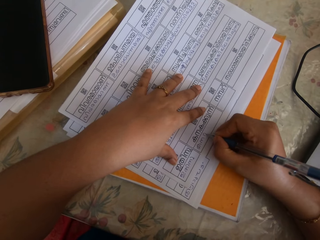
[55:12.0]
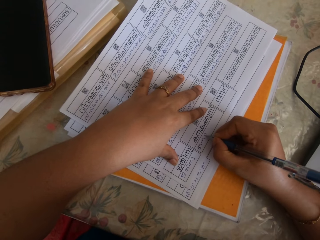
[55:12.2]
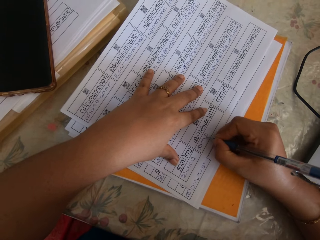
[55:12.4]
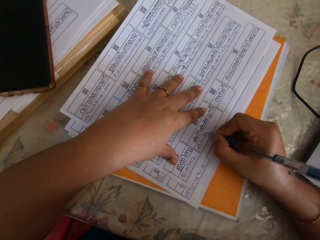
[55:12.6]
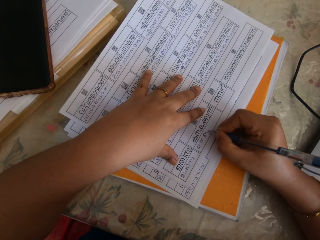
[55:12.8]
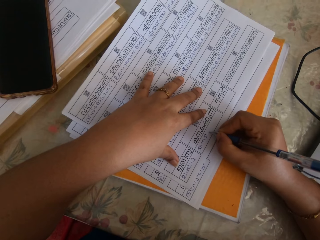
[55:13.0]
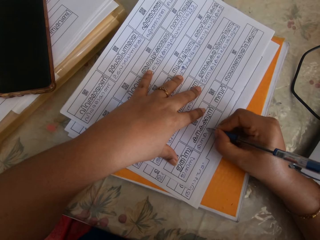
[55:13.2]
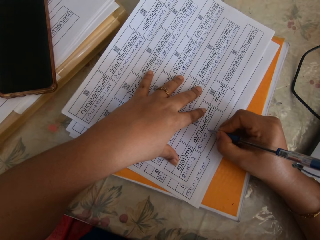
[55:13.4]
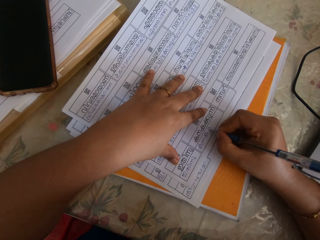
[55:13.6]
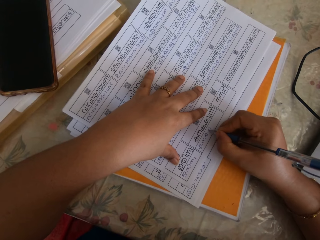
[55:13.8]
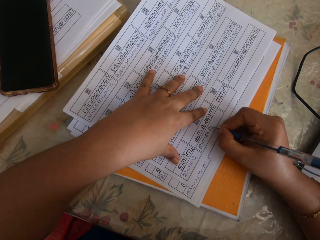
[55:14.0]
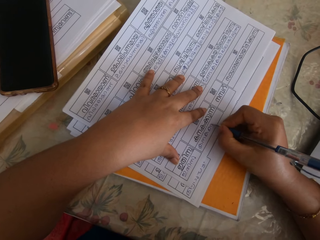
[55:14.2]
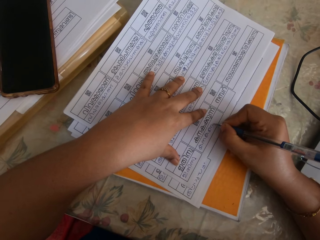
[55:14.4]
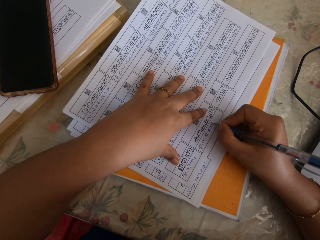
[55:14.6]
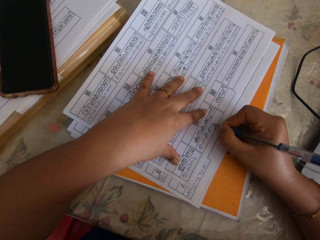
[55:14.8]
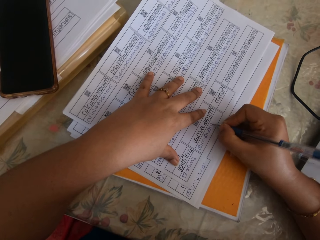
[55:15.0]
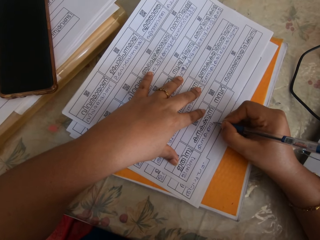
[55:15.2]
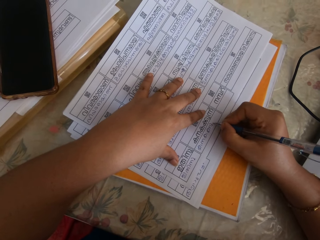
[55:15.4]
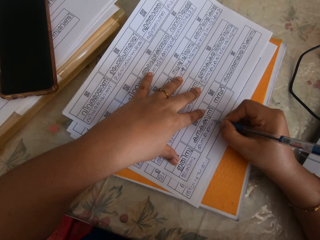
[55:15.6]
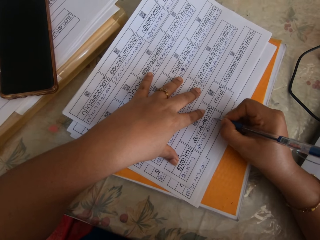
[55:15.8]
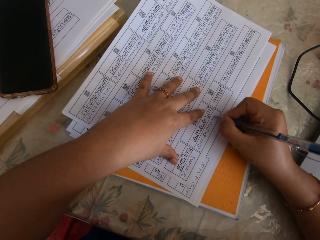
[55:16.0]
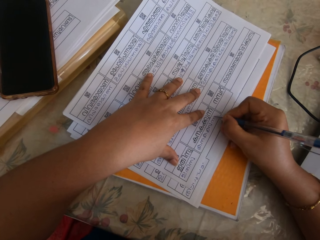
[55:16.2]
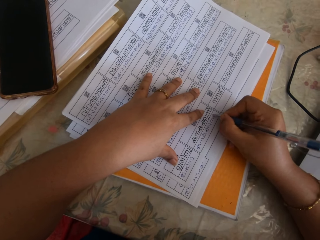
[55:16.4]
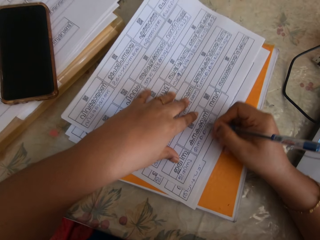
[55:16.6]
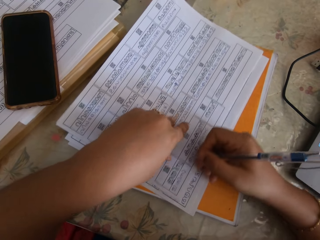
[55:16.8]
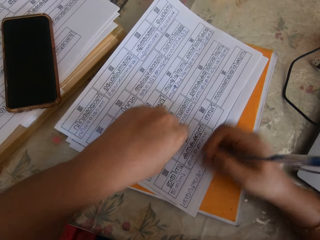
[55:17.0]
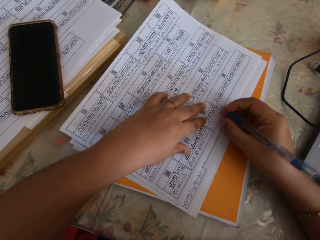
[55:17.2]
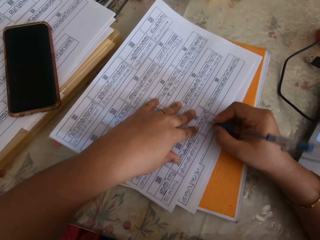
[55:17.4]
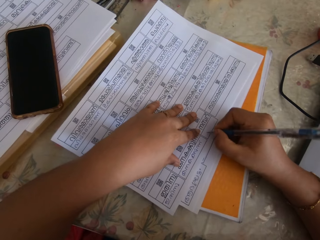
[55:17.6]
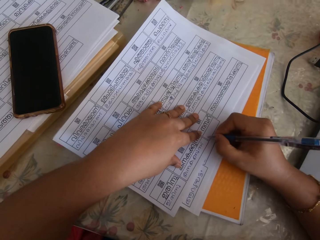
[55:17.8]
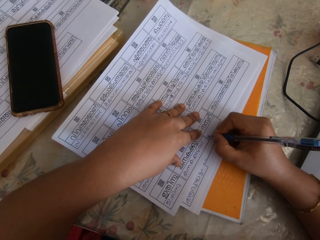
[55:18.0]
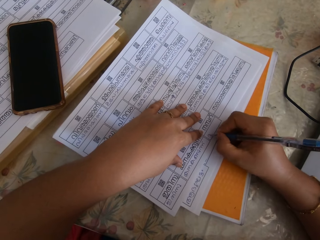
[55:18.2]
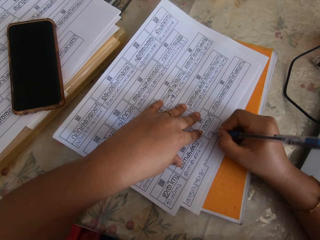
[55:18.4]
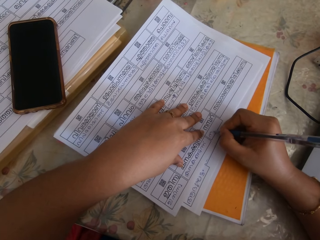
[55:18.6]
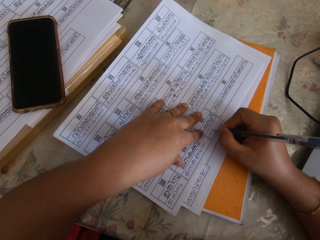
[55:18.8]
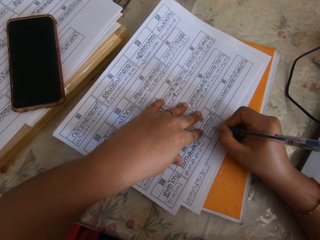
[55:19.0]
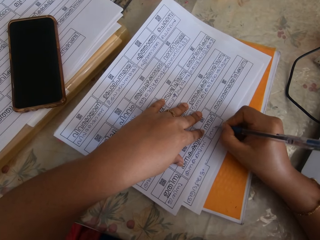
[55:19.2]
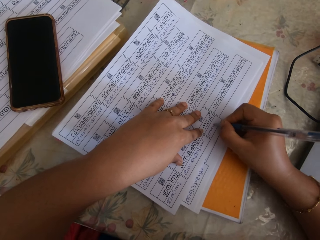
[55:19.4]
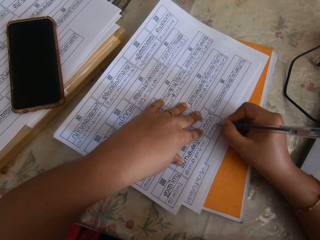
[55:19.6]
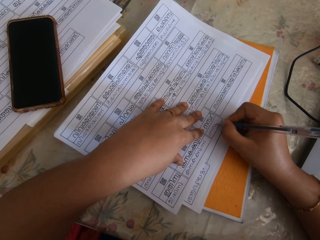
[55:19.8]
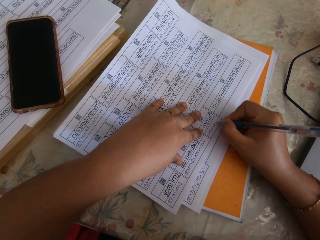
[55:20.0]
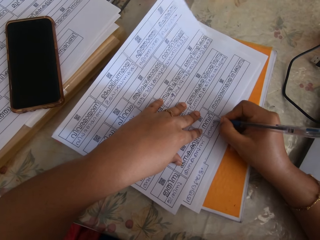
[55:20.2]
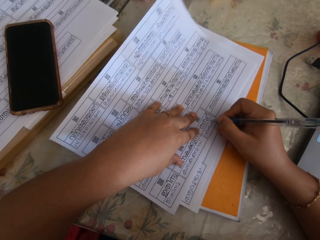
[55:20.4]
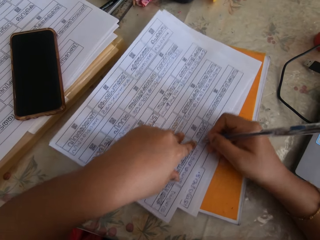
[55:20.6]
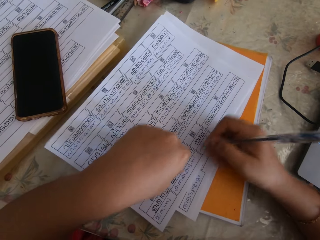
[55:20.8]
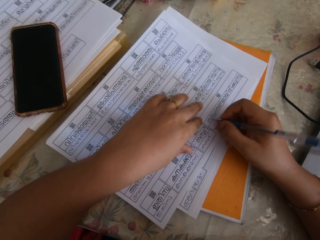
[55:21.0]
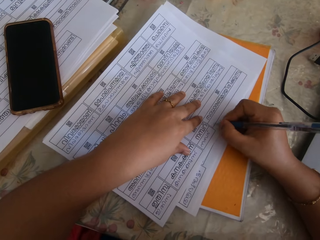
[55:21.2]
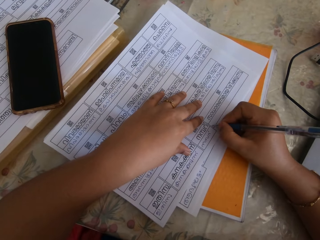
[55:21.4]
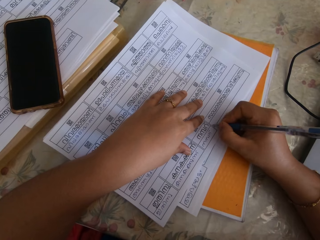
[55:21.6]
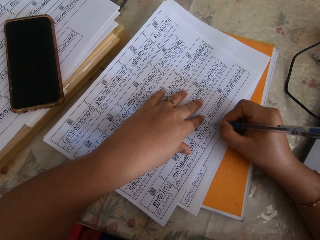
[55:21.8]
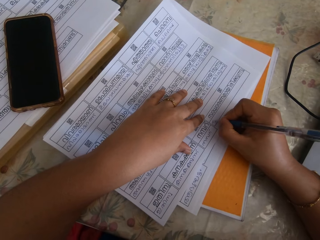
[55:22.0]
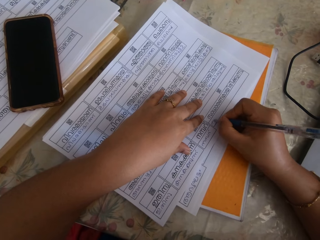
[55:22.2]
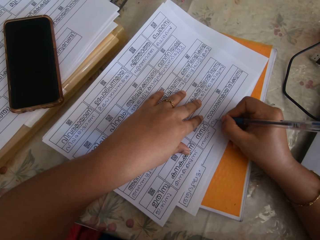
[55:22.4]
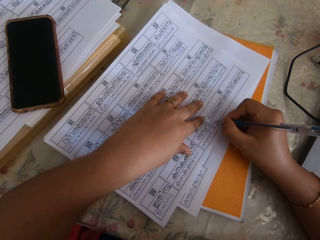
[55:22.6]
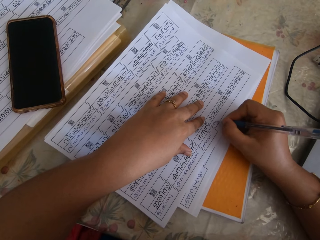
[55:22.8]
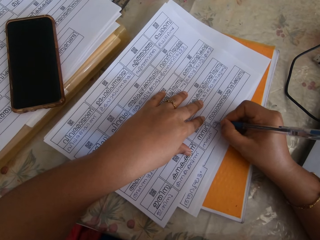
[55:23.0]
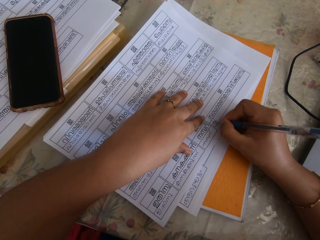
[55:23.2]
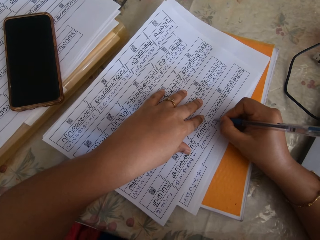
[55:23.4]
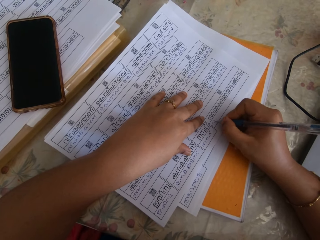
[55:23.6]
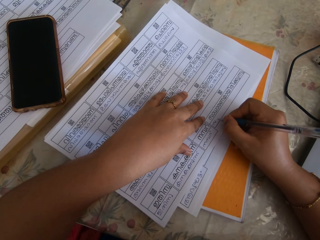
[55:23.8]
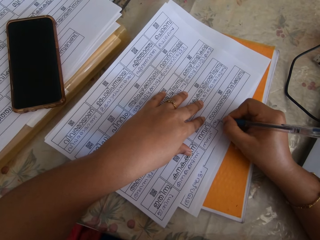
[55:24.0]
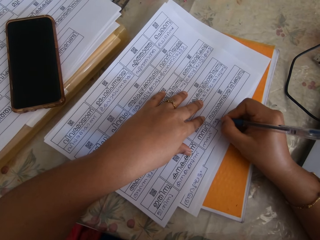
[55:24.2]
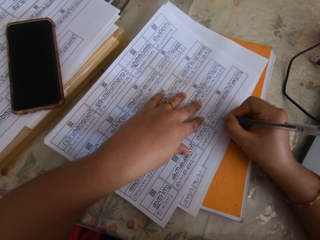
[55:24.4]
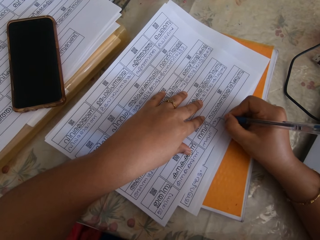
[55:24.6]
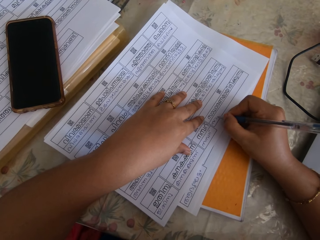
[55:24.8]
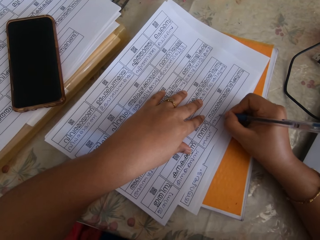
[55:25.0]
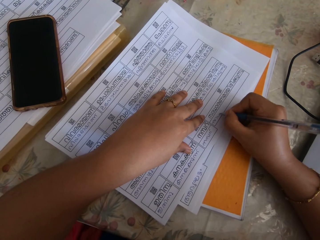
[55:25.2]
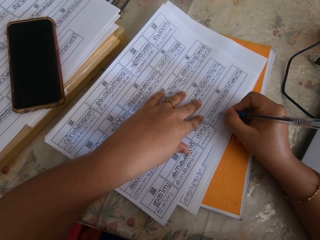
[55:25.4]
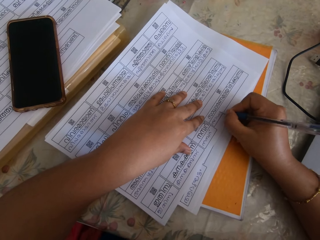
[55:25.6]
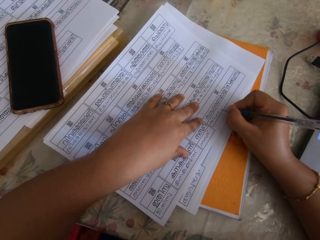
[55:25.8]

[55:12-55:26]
The camera wearer moves the paper with both hands. They write on the paper with the pen in the right hand. They move the paper with both hands. They write on the paper with the pen in the right hand.

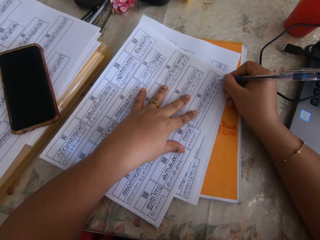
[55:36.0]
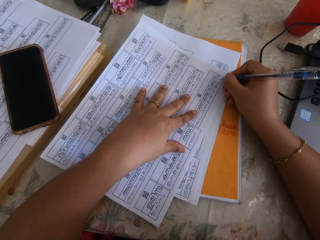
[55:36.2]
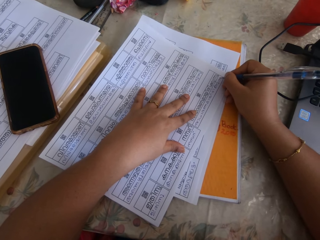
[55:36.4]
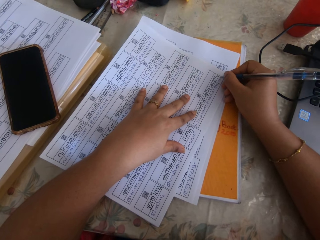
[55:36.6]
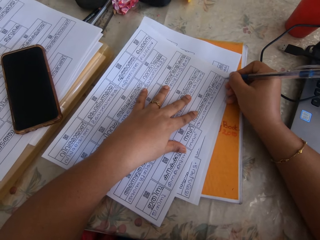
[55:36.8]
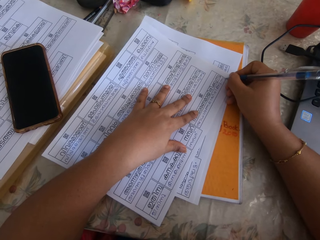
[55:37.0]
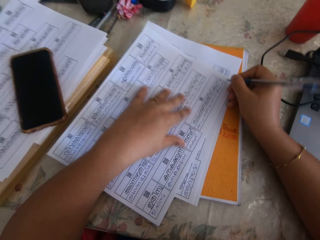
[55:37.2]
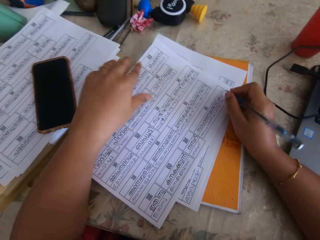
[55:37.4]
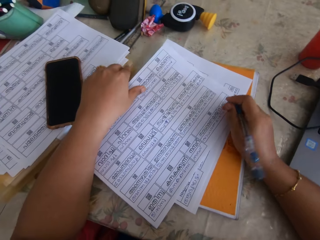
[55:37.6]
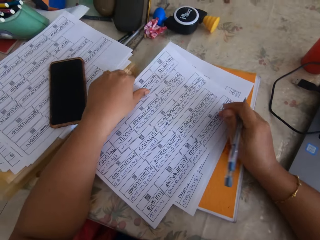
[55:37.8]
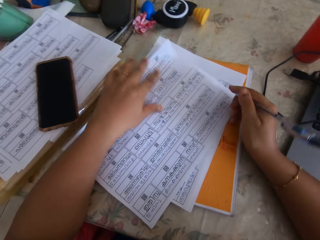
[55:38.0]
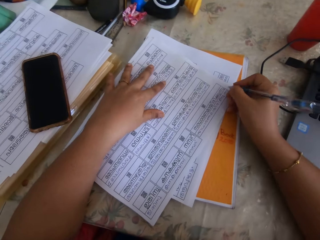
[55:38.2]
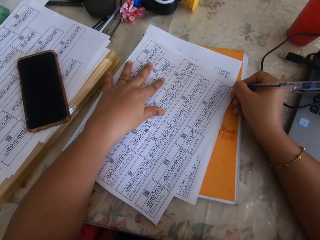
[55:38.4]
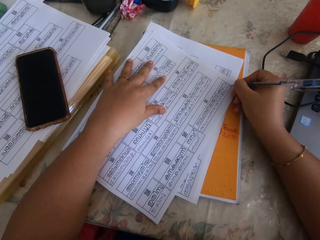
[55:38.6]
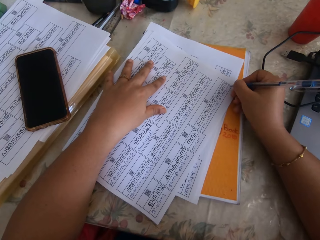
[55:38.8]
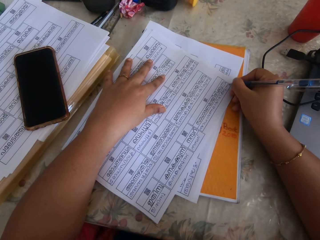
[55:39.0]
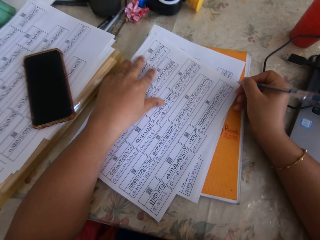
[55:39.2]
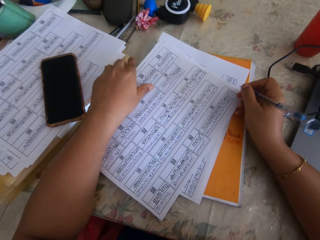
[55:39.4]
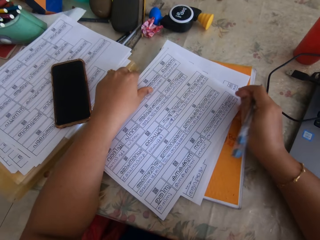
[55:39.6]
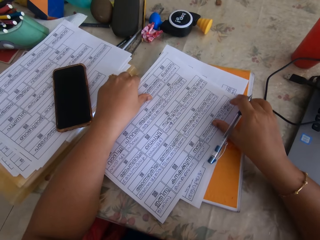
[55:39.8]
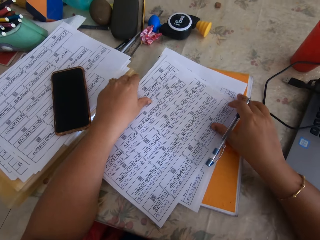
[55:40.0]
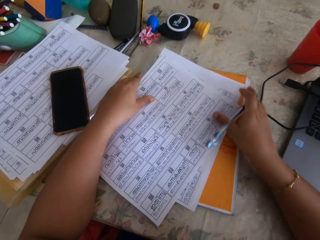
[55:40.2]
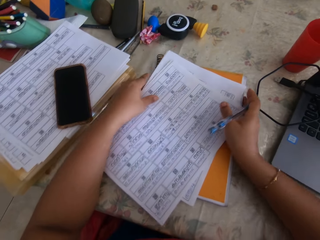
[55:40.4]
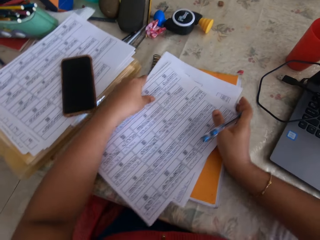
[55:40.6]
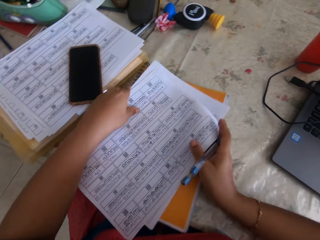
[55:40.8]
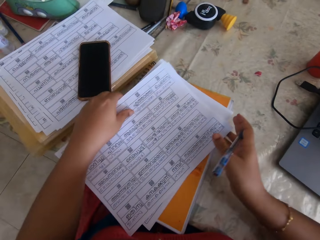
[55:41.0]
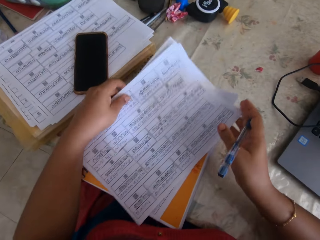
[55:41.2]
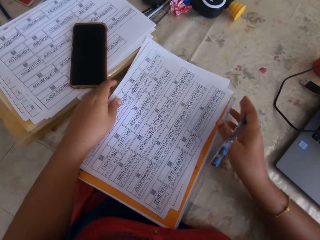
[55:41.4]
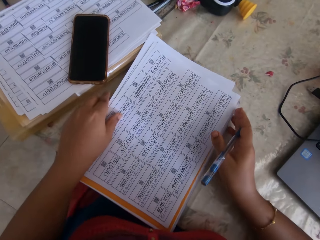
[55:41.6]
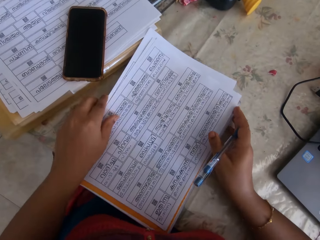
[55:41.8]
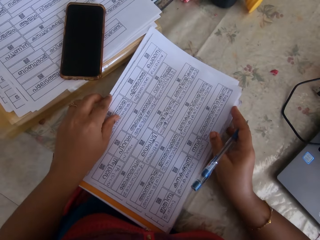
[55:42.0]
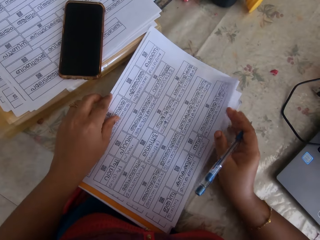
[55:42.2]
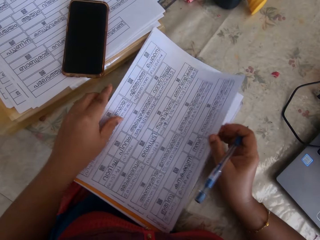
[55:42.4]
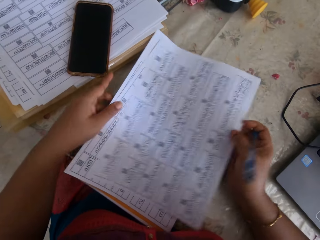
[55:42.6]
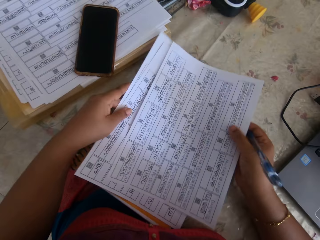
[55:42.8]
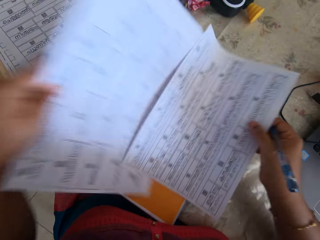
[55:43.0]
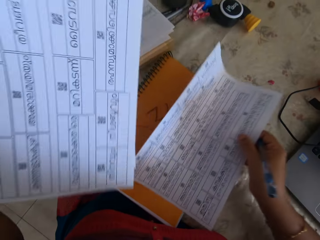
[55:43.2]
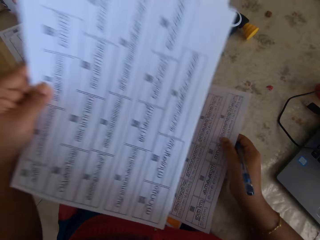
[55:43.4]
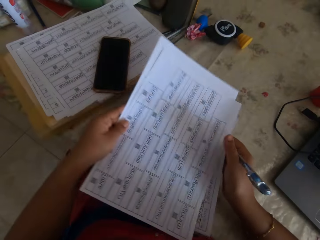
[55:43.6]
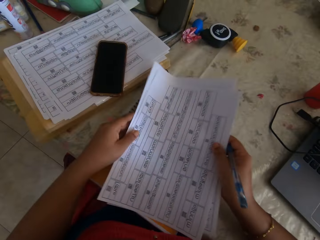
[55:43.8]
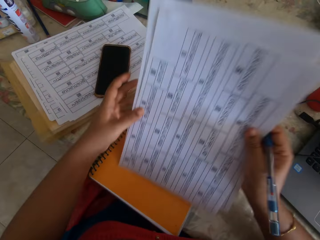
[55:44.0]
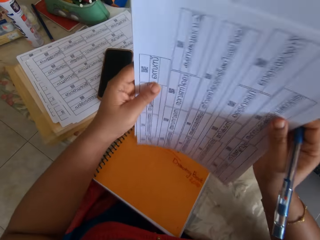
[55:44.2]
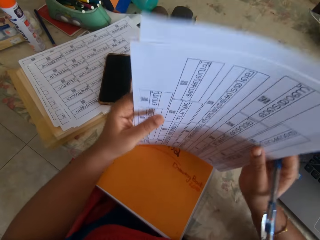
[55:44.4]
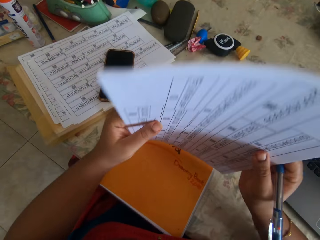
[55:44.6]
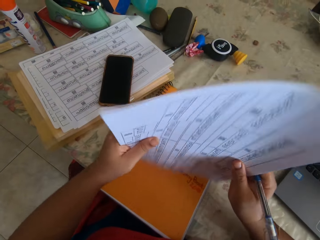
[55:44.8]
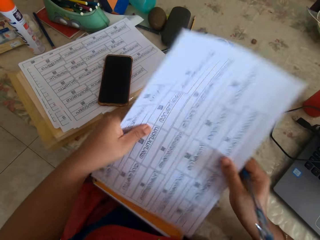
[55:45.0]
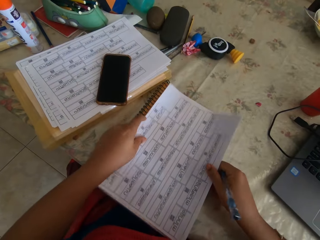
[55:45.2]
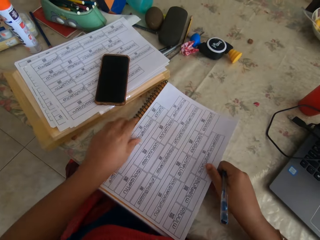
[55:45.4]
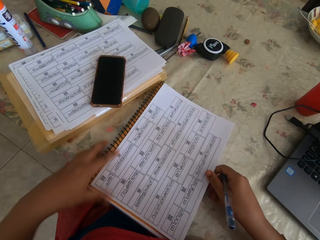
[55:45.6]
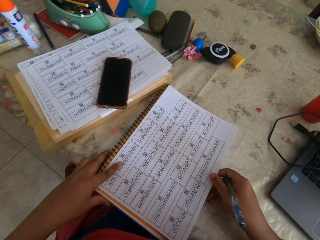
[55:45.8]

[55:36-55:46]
The camera wearer picks up the paper with both hands. She moves the paper. She writes on the paper with the pen in the right hand. She moves the papers and the book with both hands. She places a paper on the magazine with her left hand. She organizes the papers with both hands.
